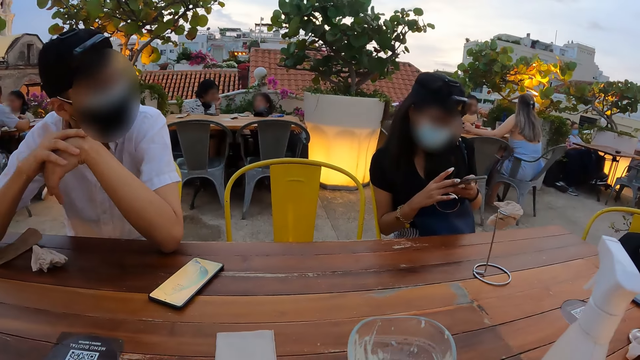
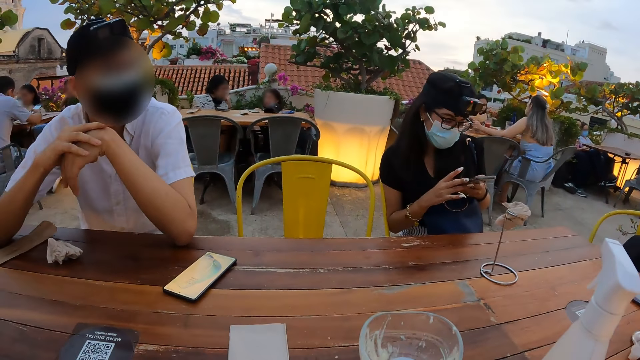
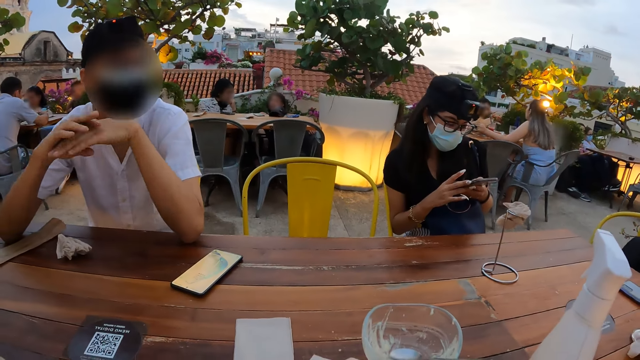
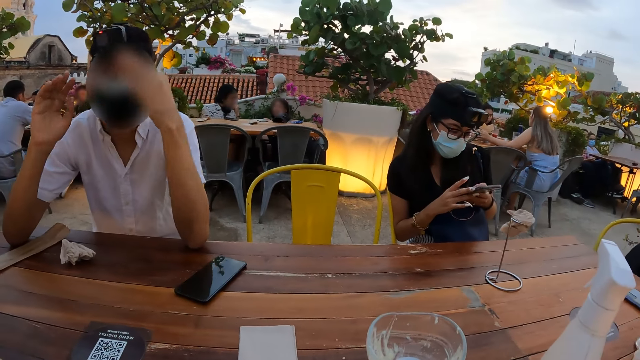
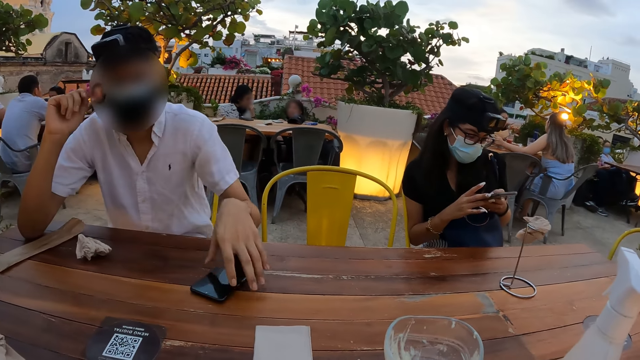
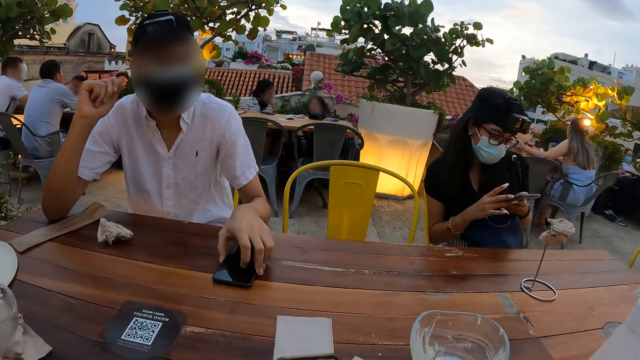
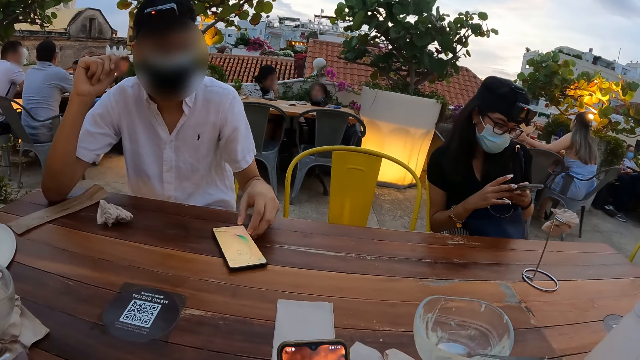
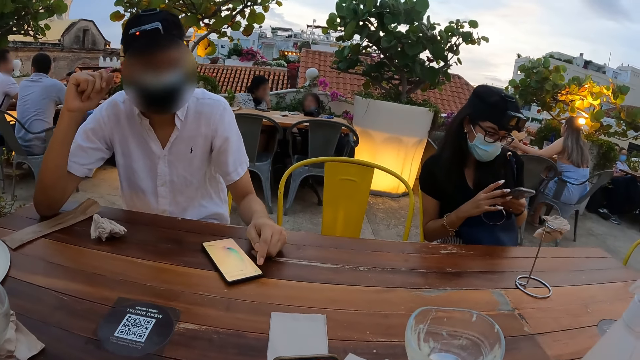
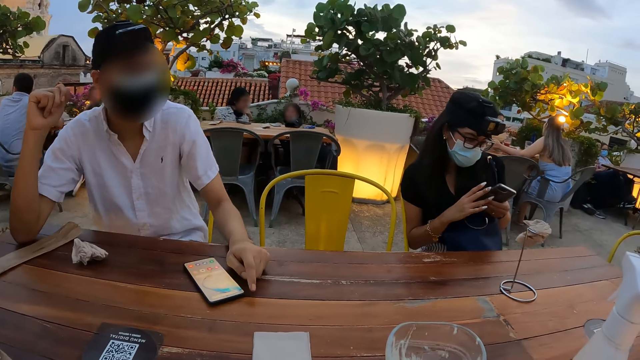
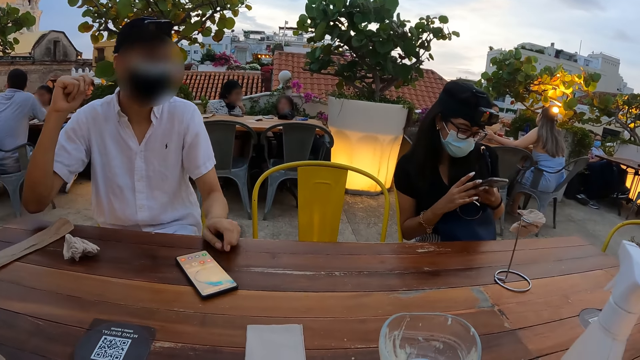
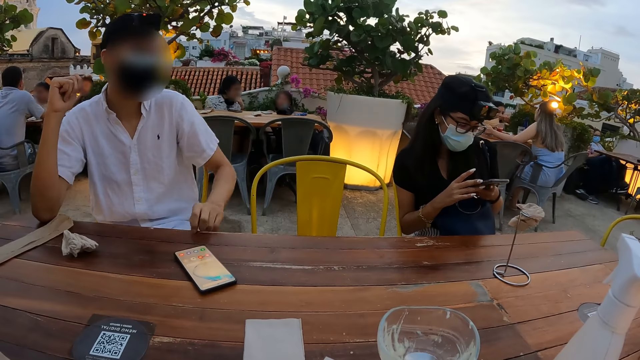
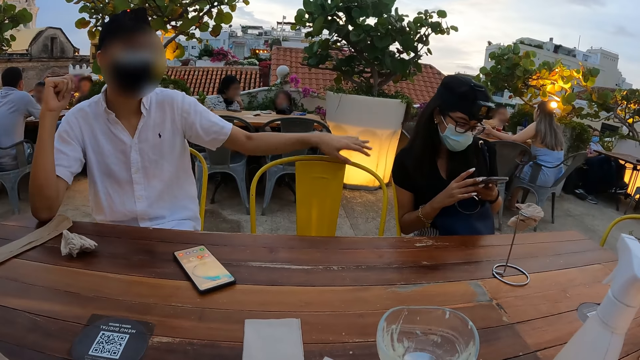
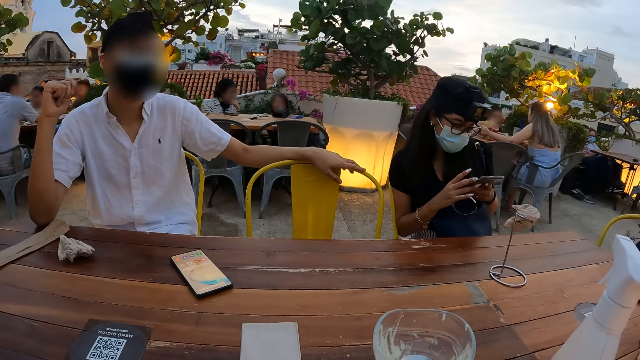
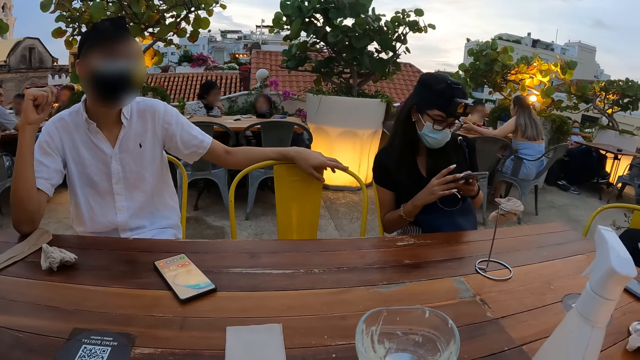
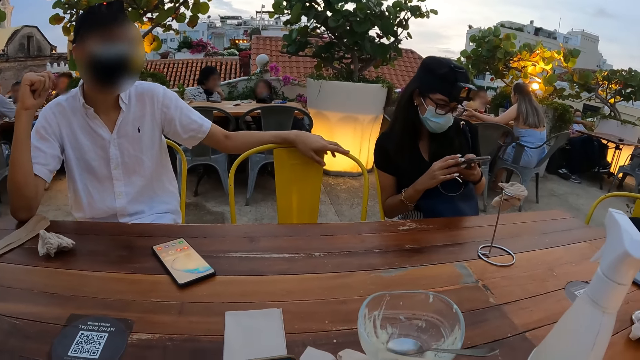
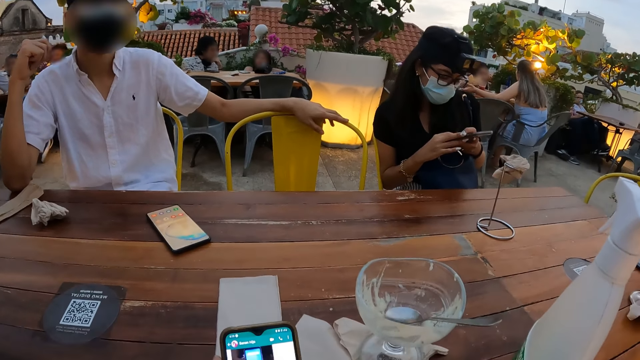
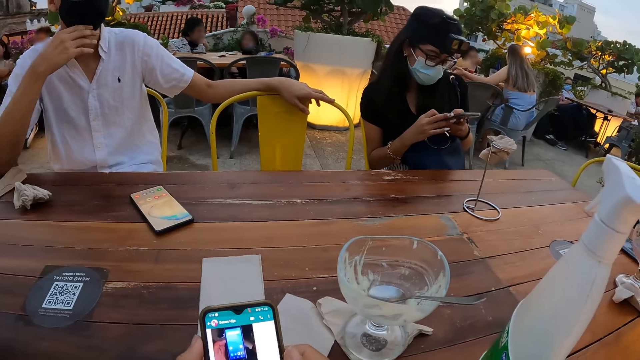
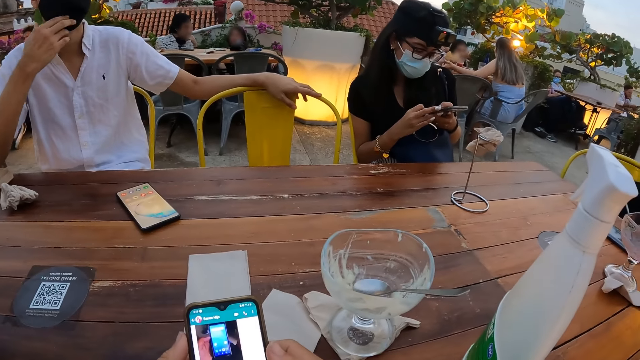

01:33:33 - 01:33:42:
The camera wearer looks at a person. They press the phone. They look at the phone of the person.

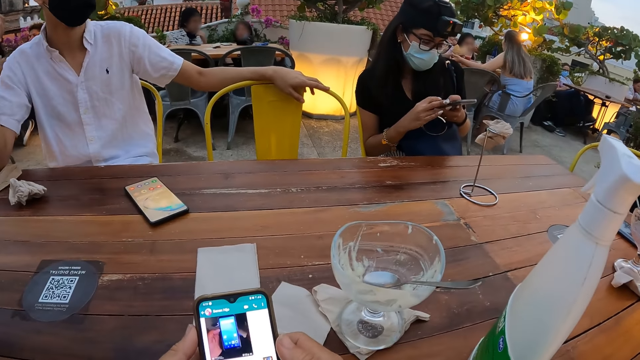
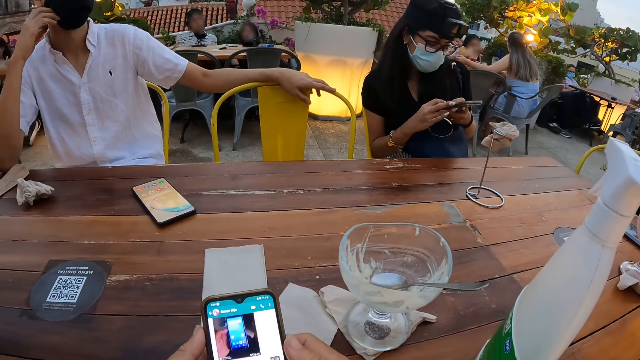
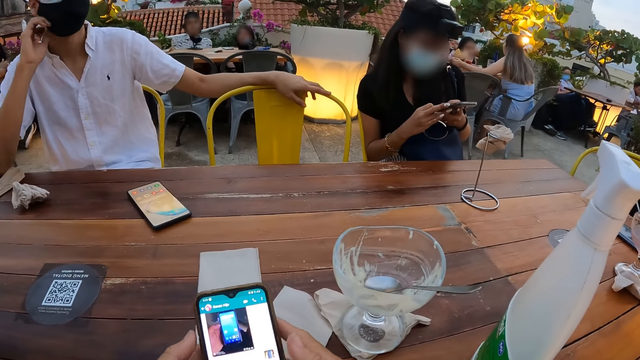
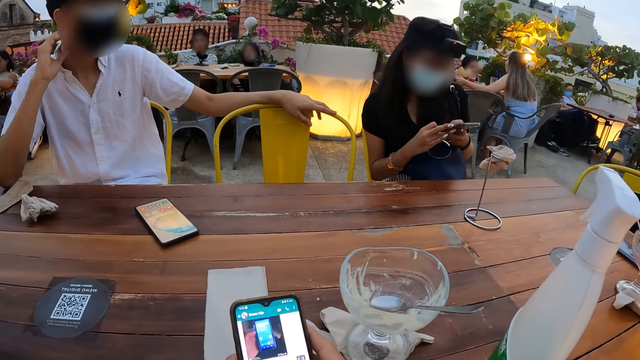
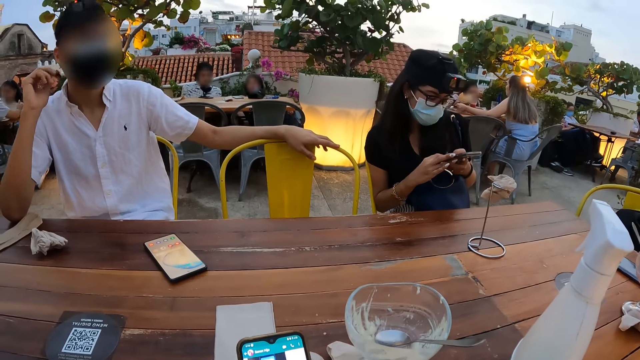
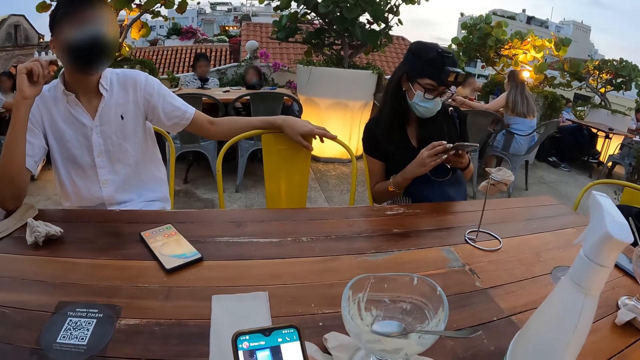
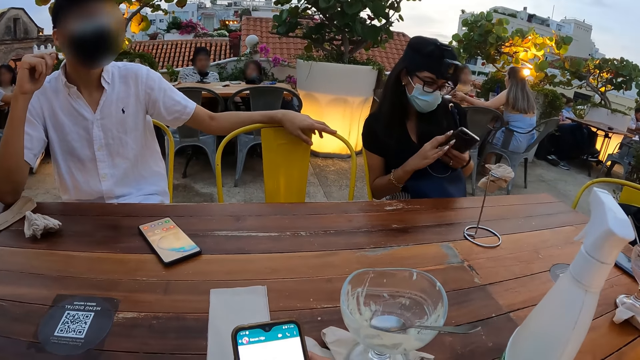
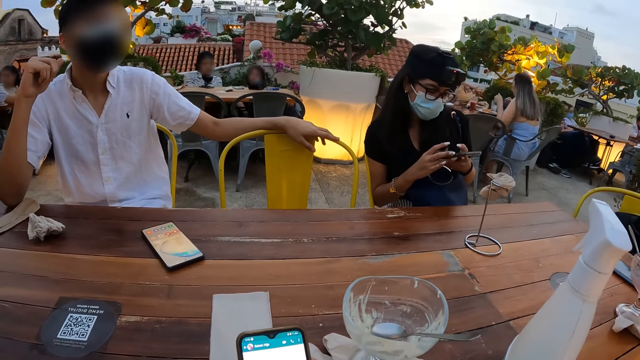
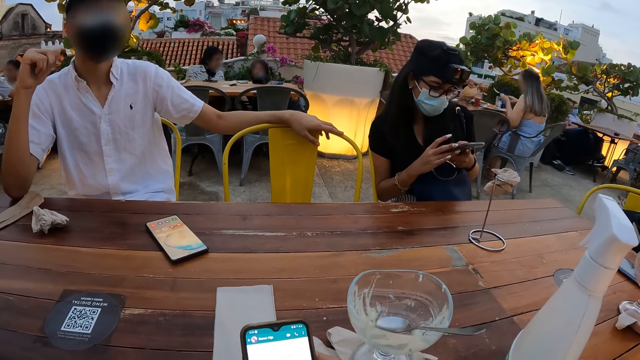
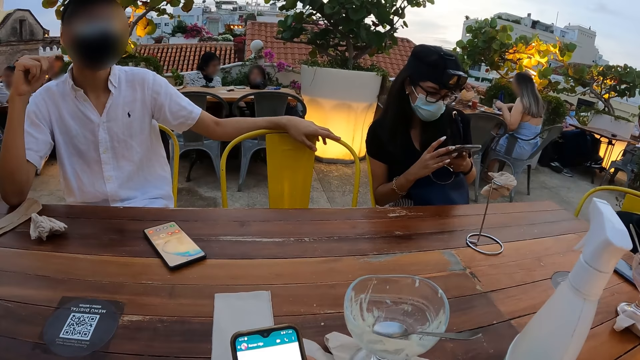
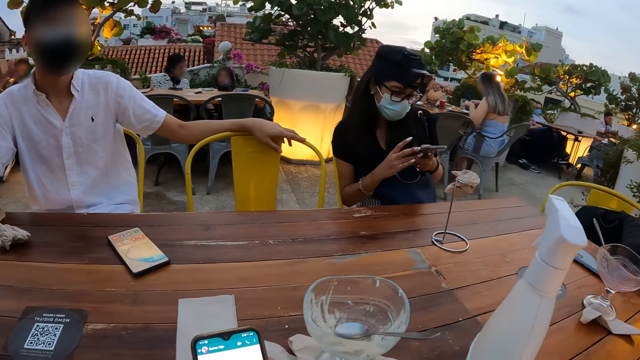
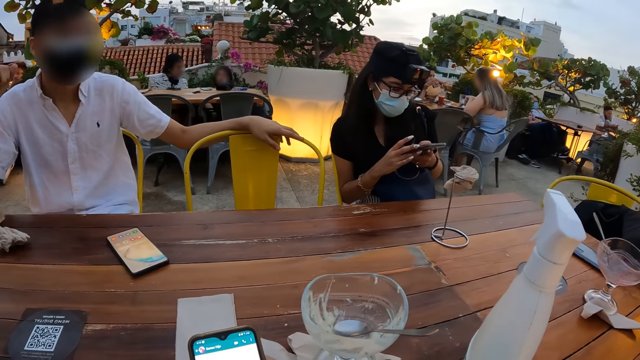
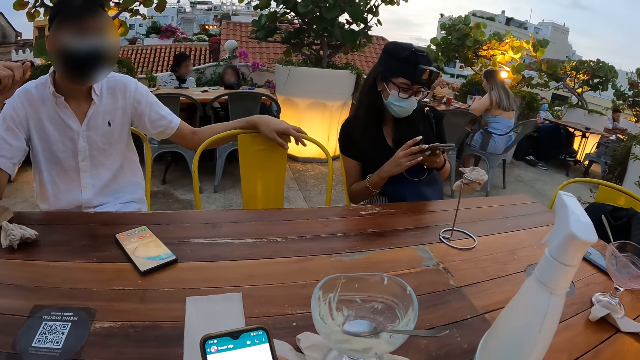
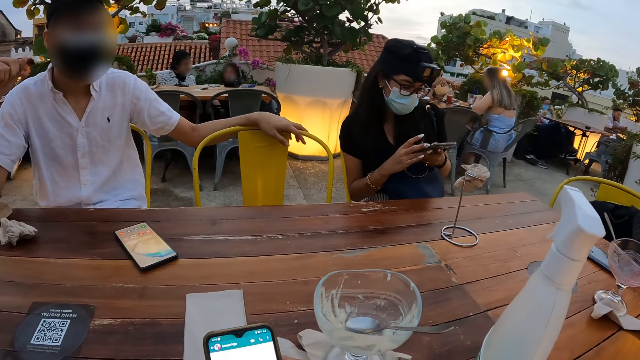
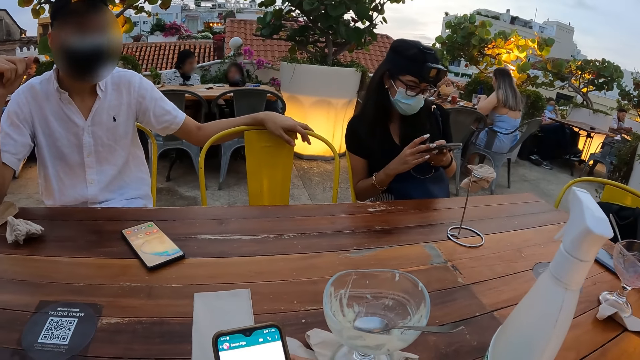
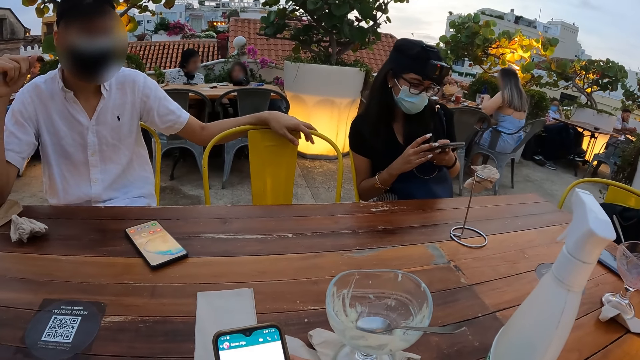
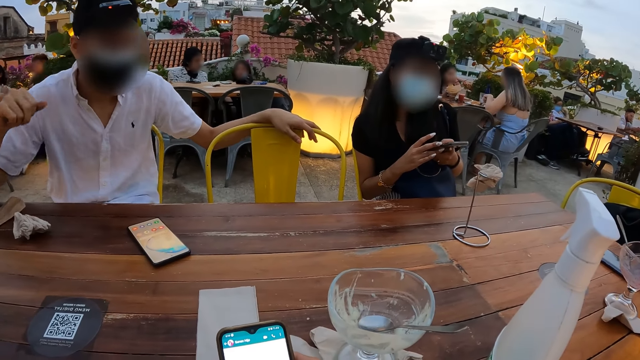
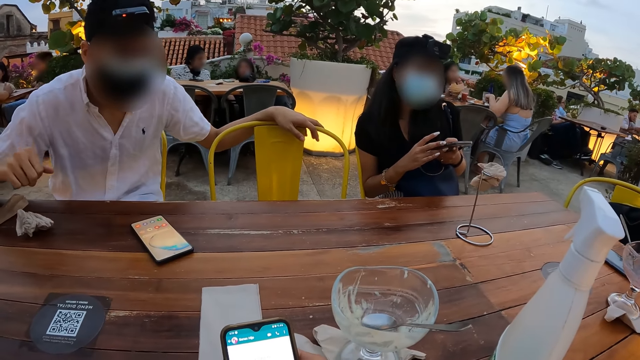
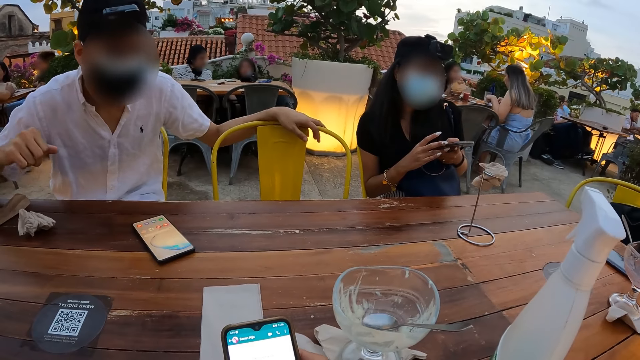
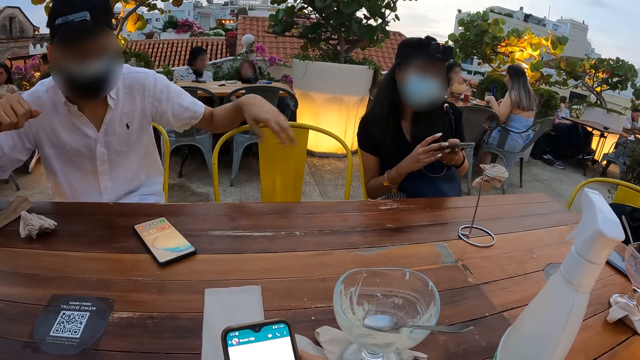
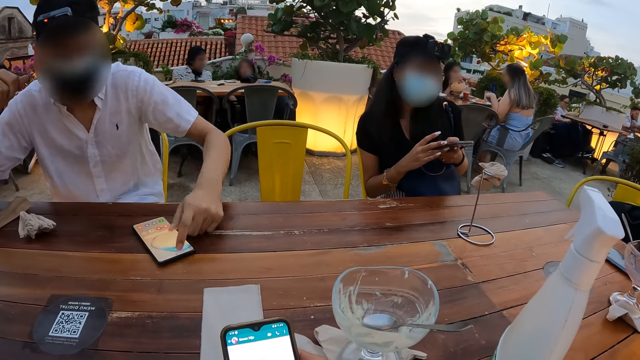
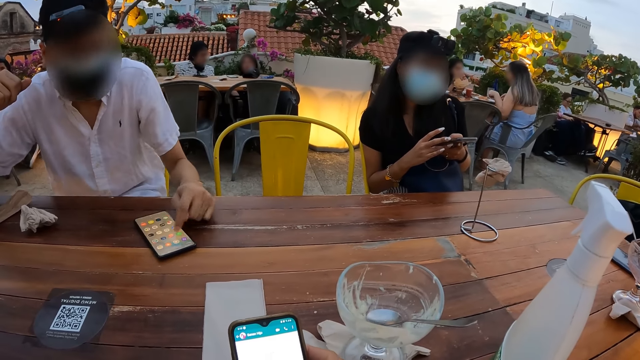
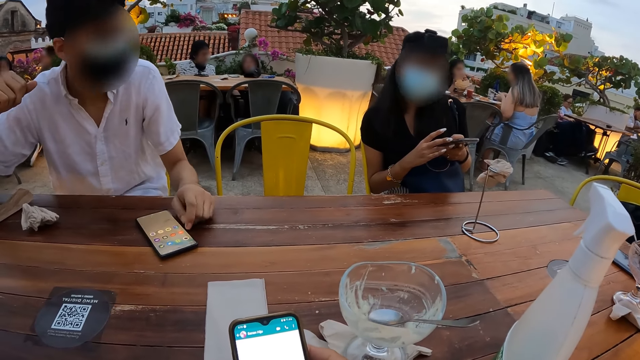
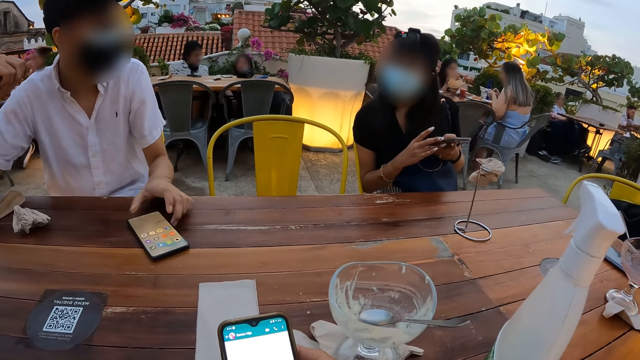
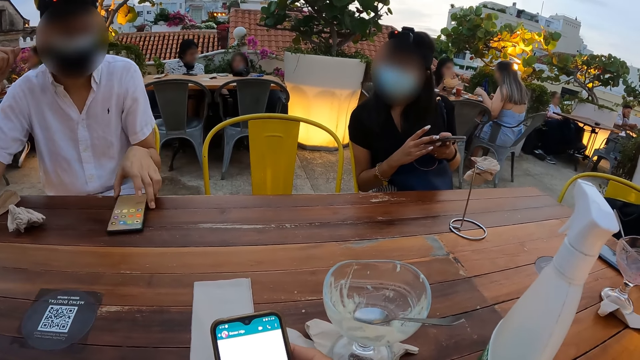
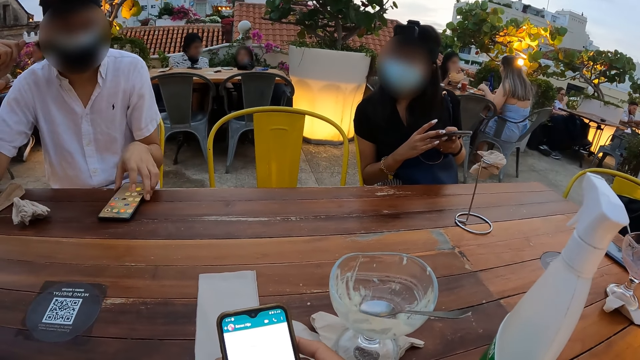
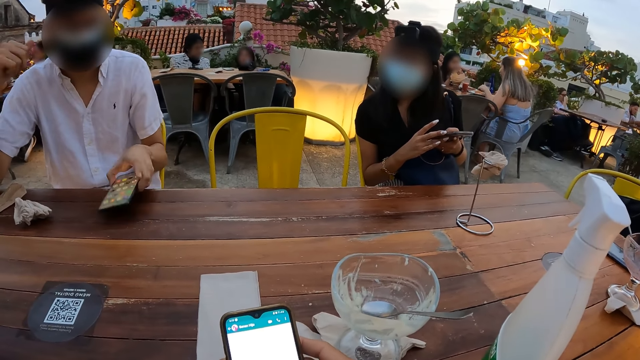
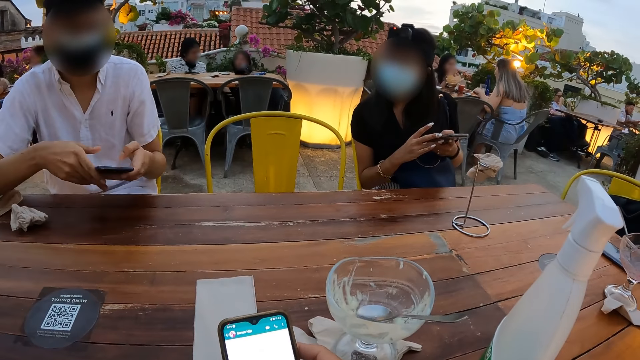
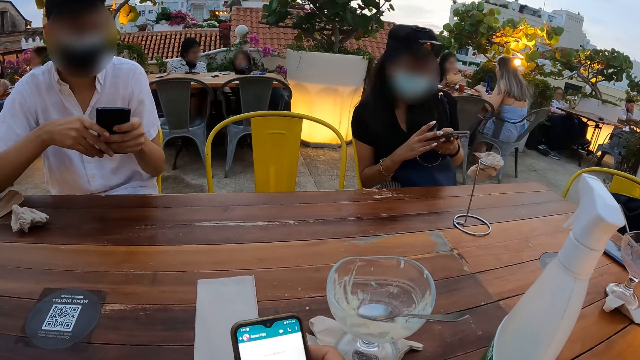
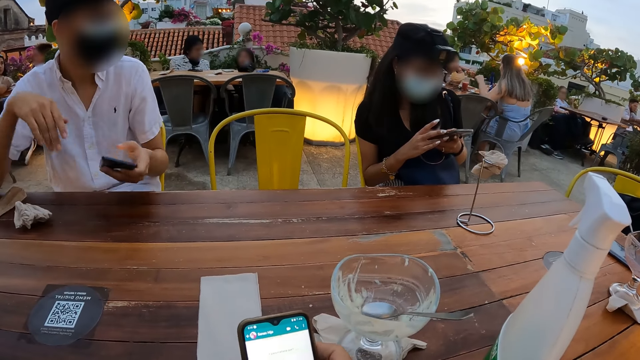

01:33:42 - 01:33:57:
The camera wearer holds the phone with the left hand and operates the phone with the right hand. They look at a person. They converse with the person.
